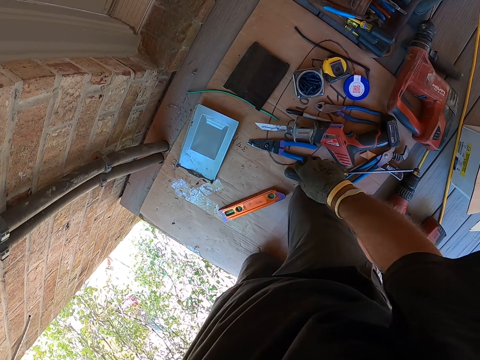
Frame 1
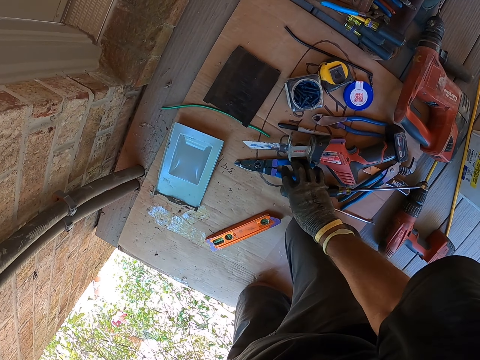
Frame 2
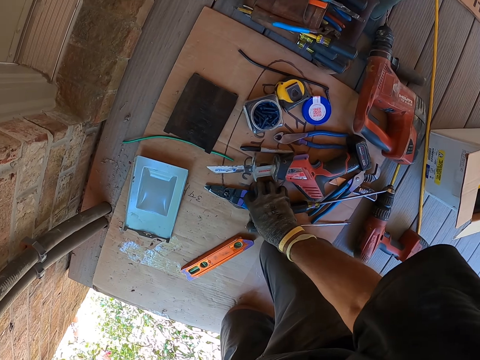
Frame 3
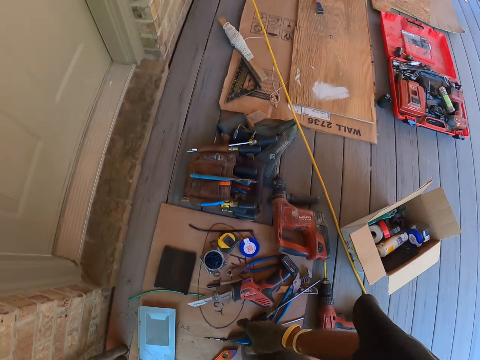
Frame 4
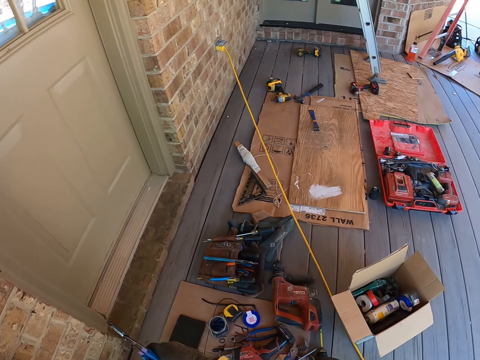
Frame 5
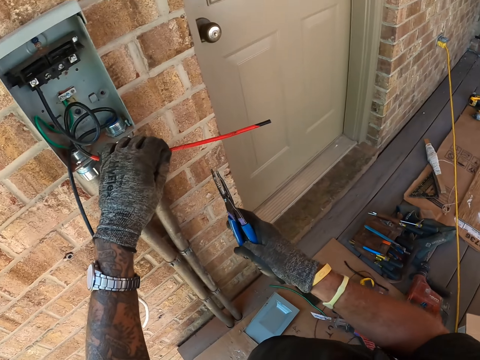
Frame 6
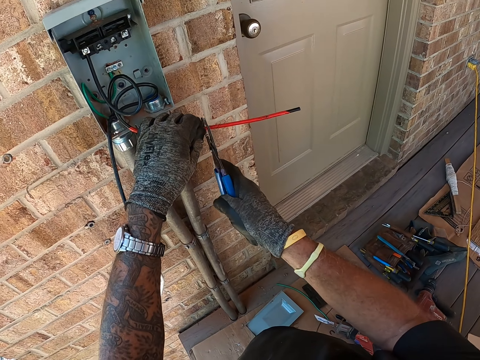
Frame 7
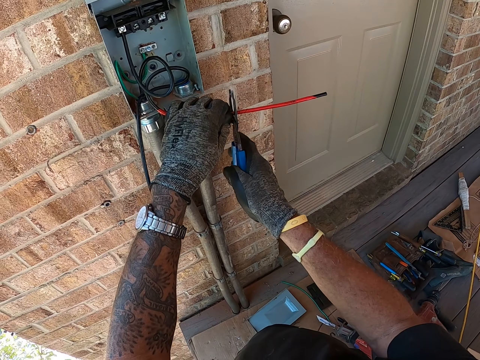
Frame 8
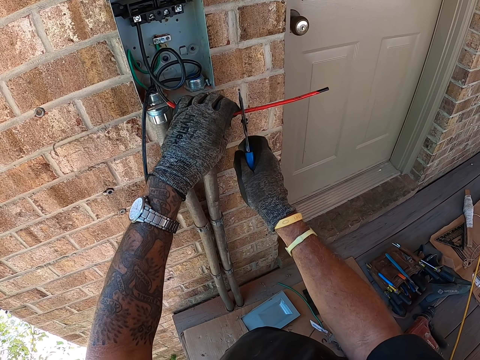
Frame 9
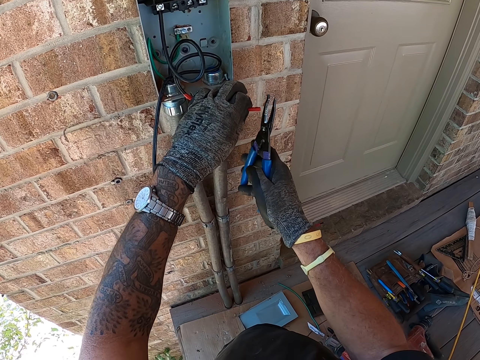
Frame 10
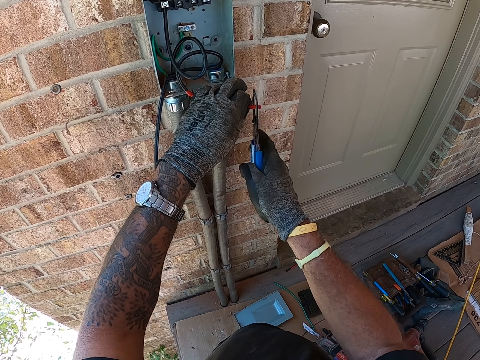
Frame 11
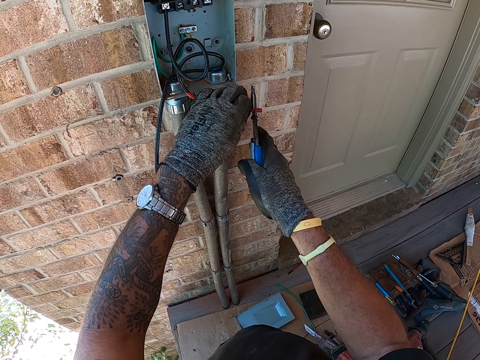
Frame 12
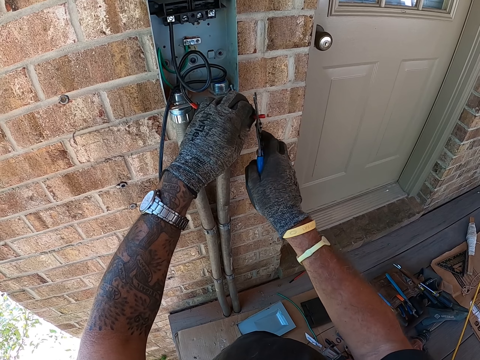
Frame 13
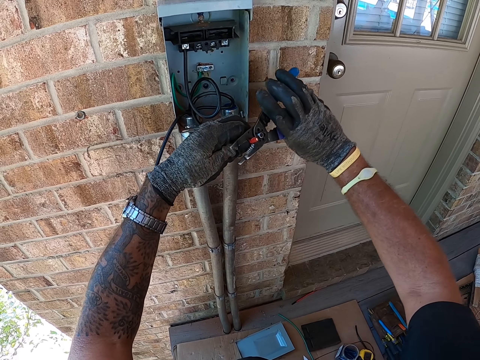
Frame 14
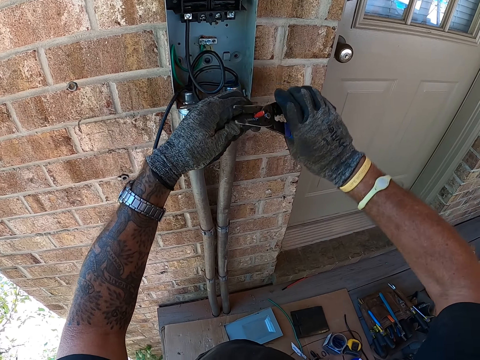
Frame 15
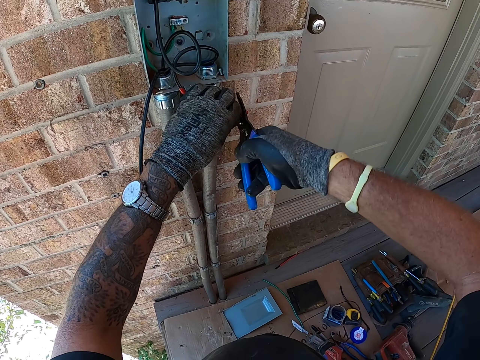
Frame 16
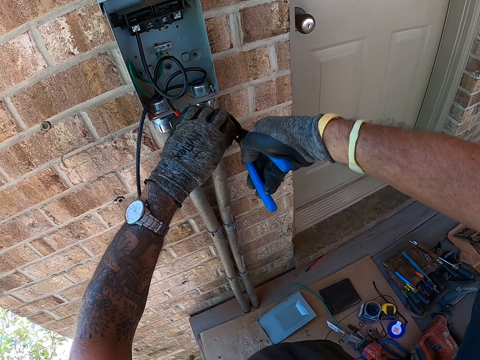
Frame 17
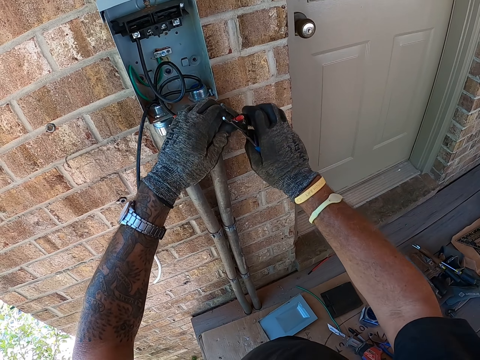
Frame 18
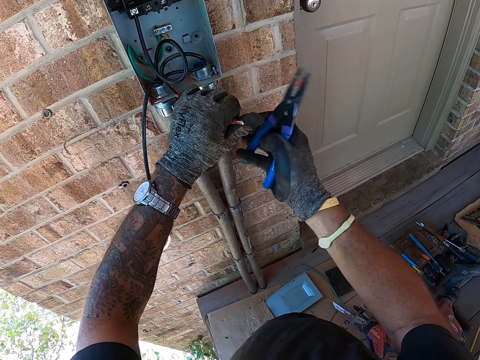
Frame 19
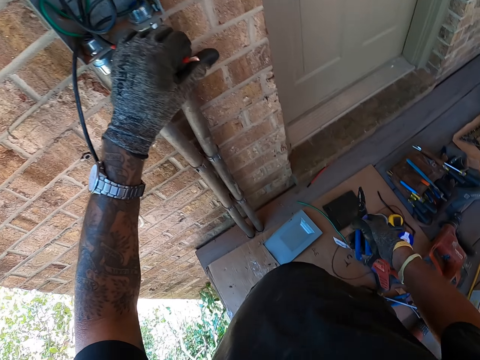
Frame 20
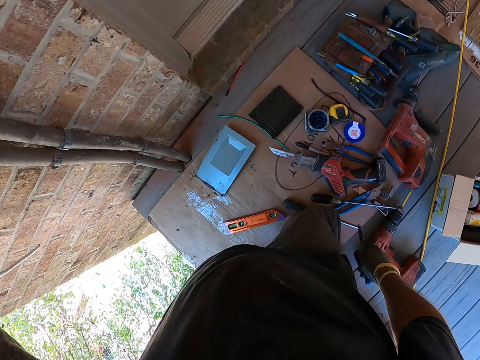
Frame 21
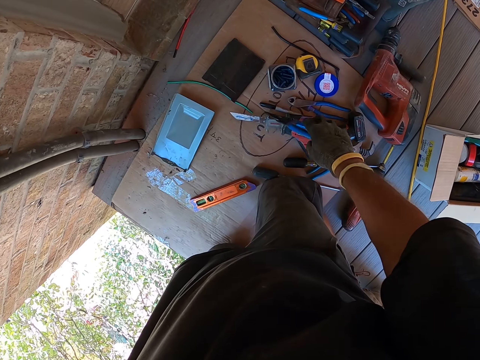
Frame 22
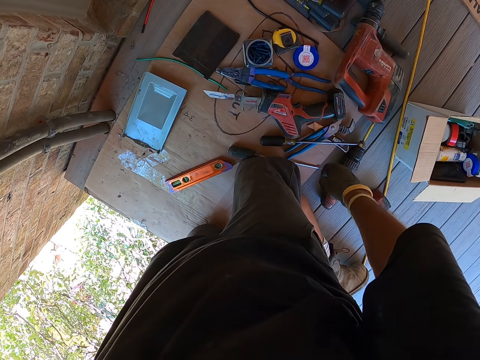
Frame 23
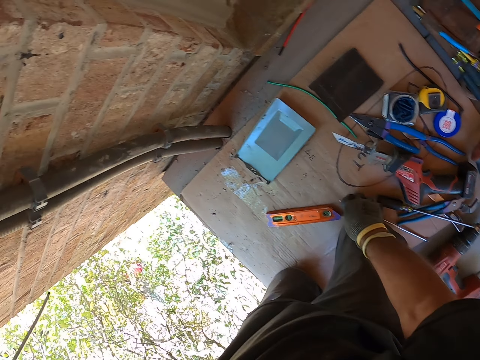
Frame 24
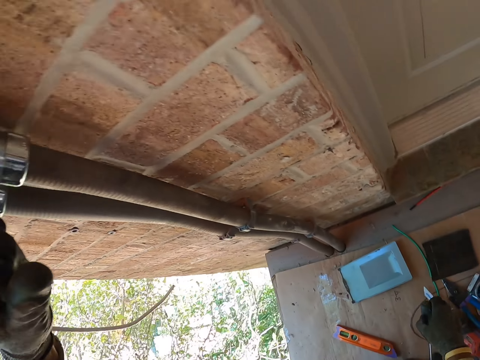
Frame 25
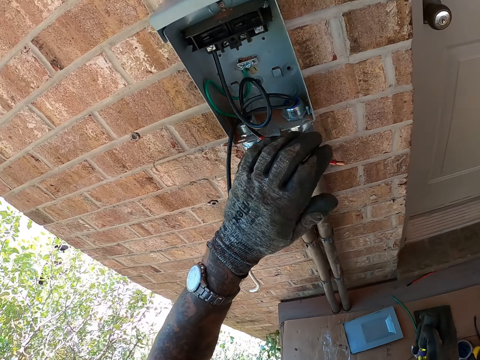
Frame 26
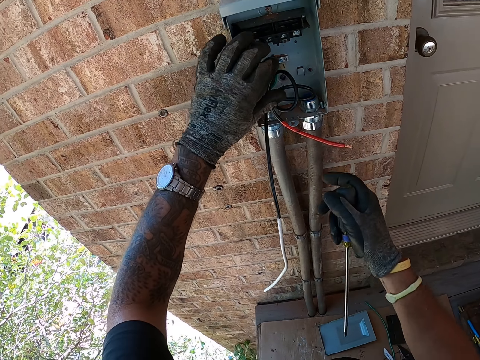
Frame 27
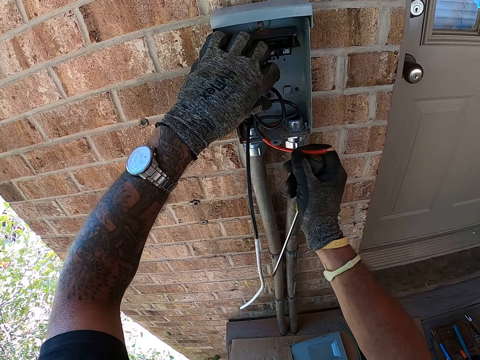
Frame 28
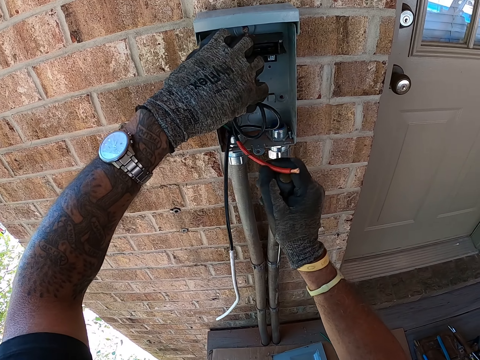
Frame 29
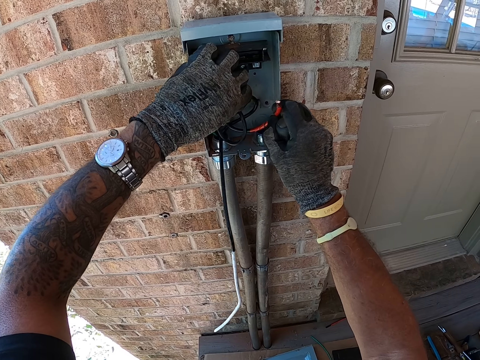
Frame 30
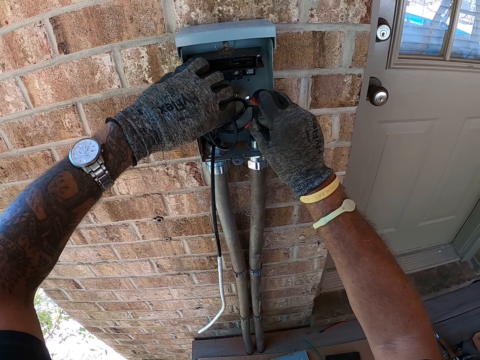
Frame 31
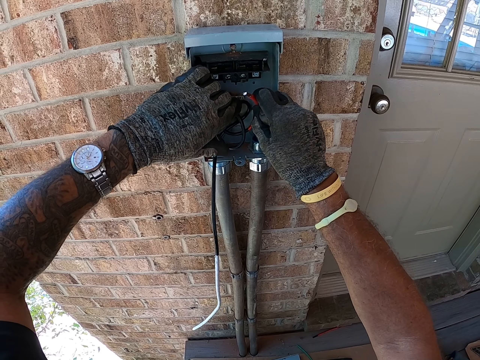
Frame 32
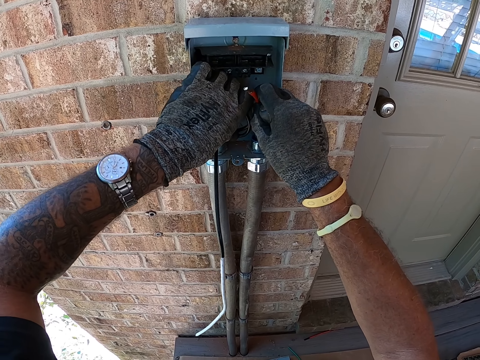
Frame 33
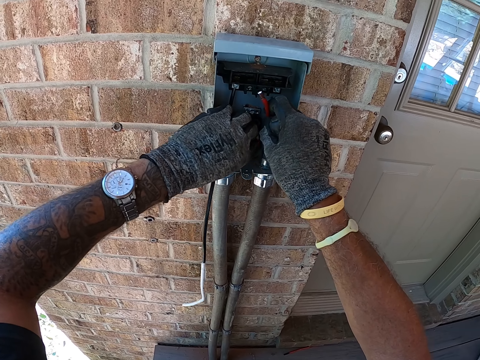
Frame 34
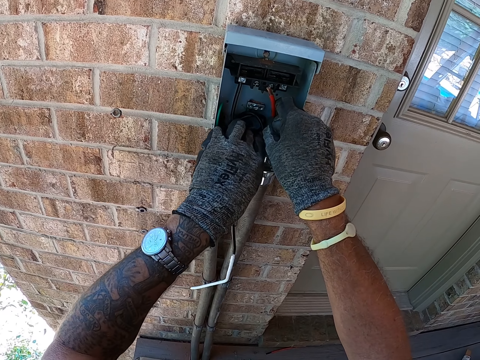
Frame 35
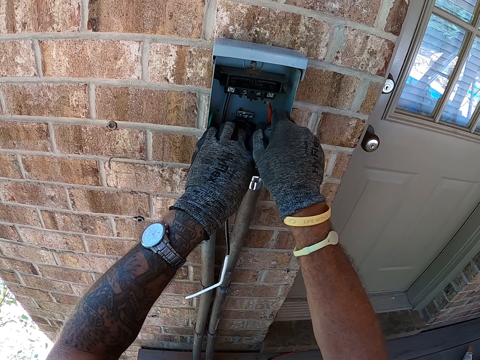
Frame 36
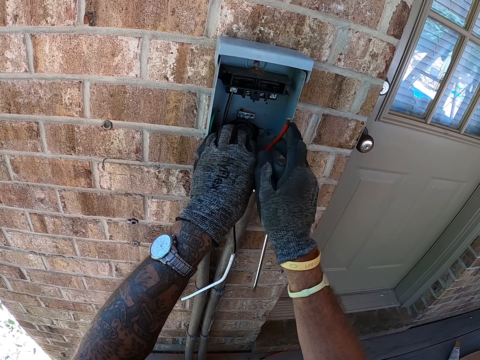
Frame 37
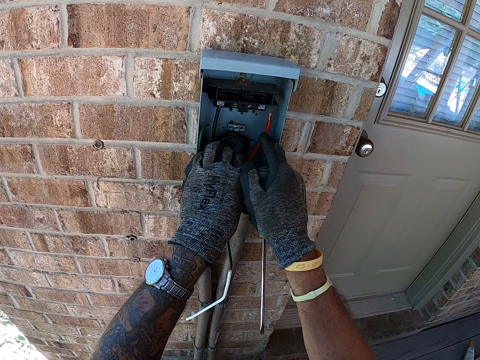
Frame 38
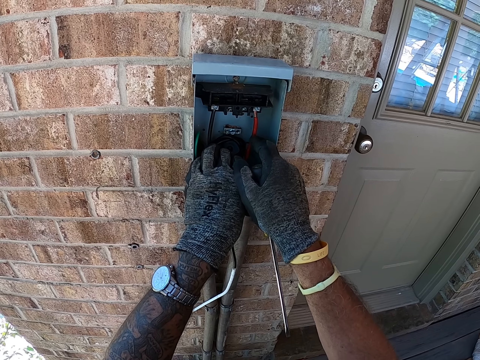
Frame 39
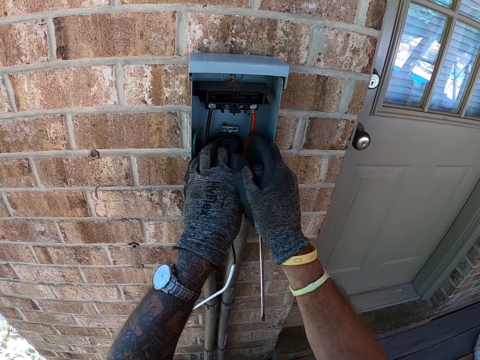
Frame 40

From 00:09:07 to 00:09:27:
The camera wearer picks up the pliers on the carton. They look around. They cut a wire with the pliers. They move around. They put the screw down. They drop the pliers on the carton. They pick up the screwdriver on the carton. They fix the wire in the box with the hands.

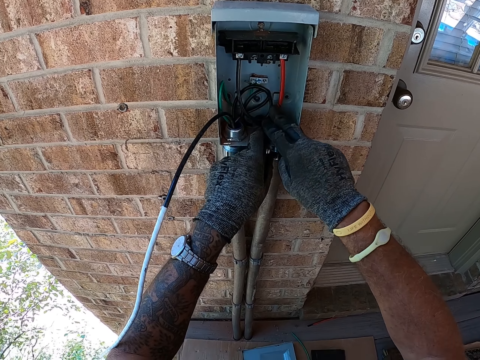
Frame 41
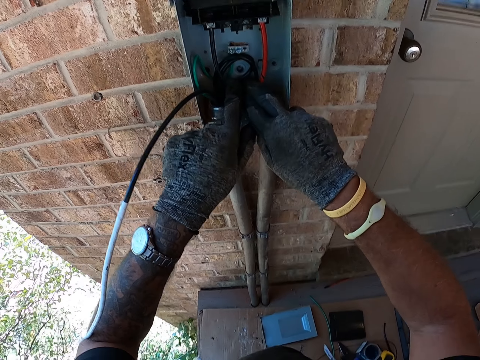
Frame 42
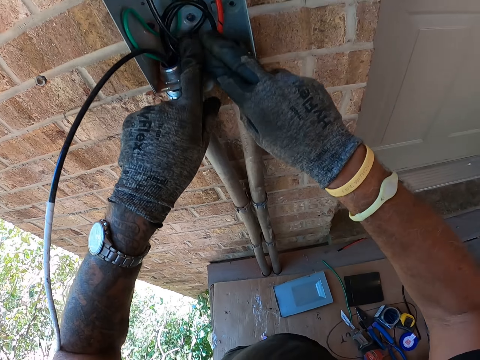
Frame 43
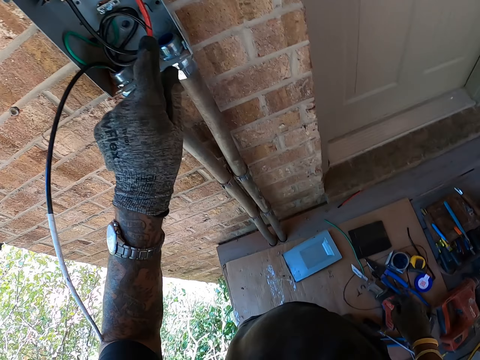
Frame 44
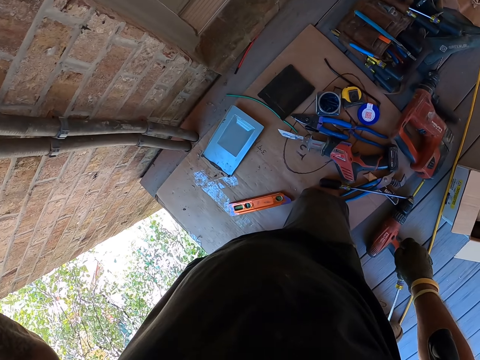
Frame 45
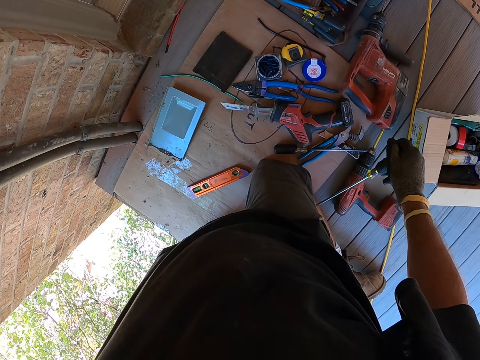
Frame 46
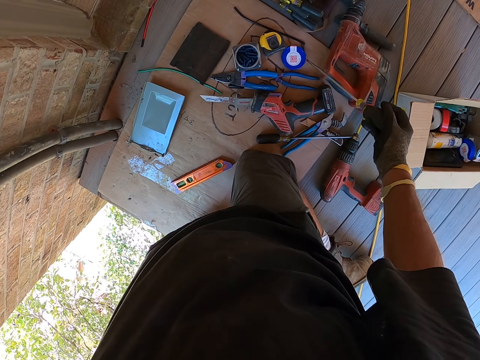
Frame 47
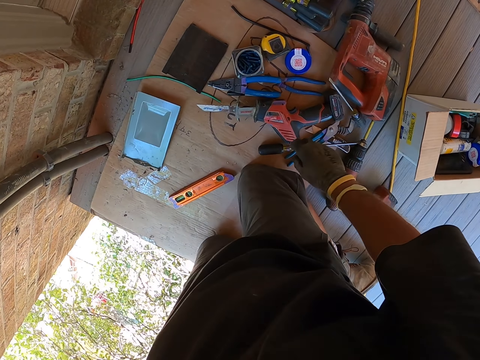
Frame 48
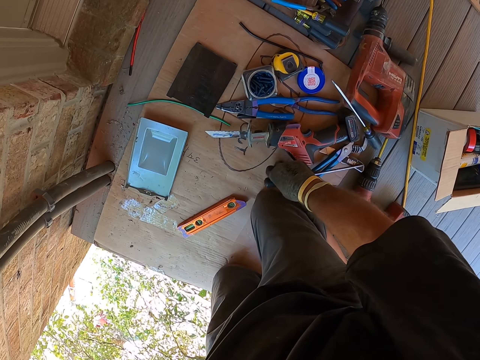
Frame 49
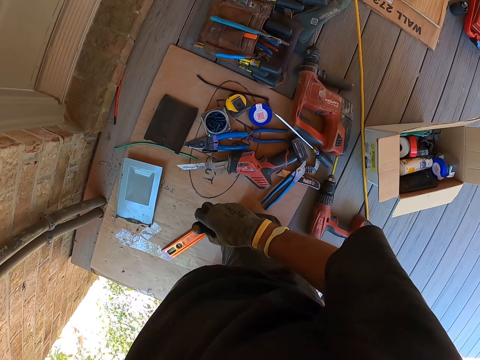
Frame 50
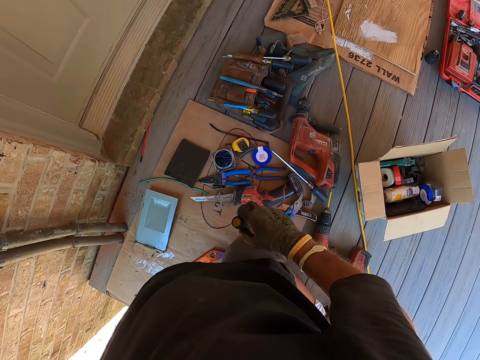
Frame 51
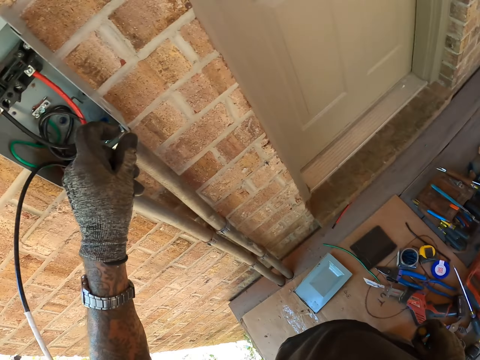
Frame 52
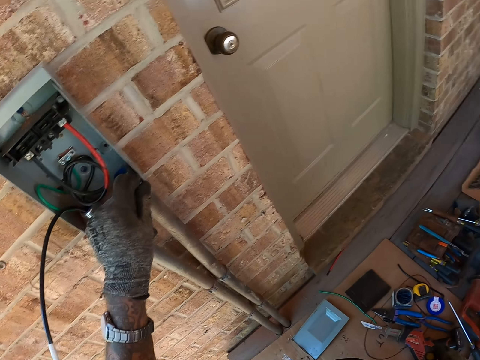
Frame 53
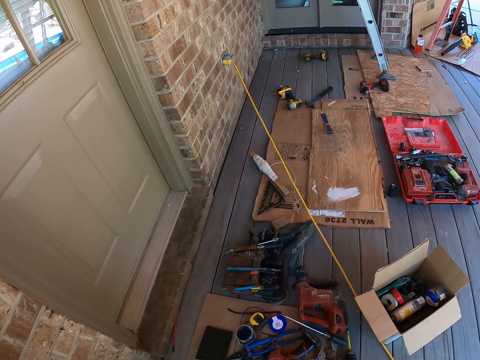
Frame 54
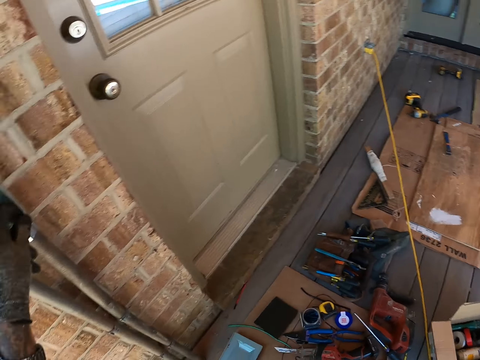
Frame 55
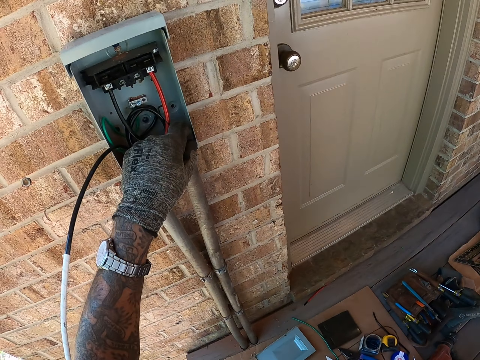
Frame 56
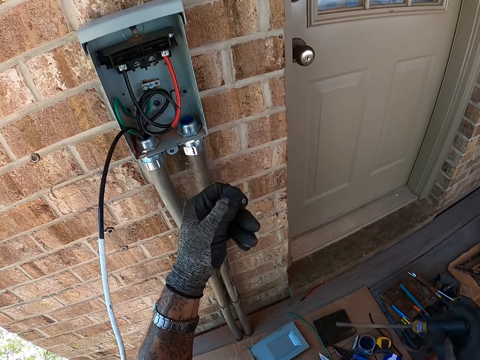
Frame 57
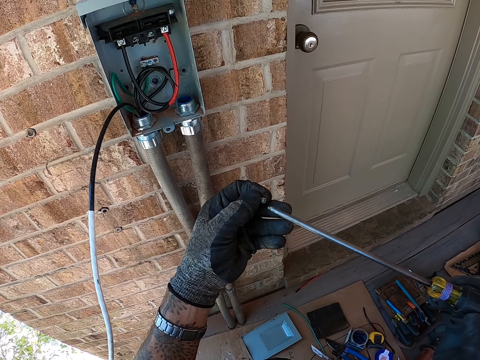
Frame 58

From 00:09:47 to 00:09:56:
The camera wearer looks around. They drop the screwdriver on the carton. They pick up the screwdriver on the carton. They look around. They pick up a screw in the box.
